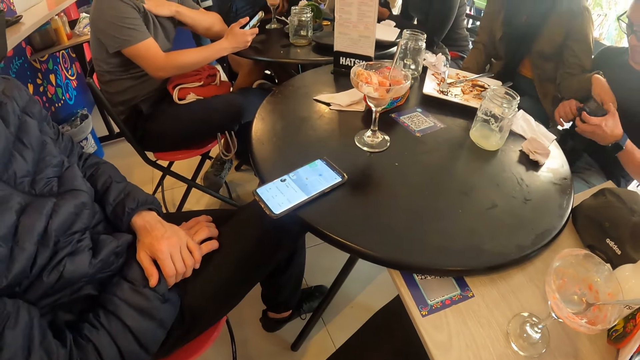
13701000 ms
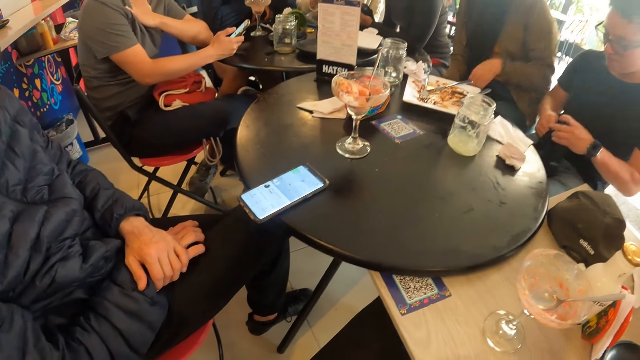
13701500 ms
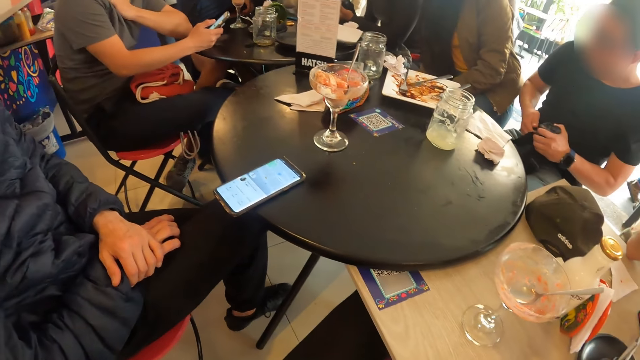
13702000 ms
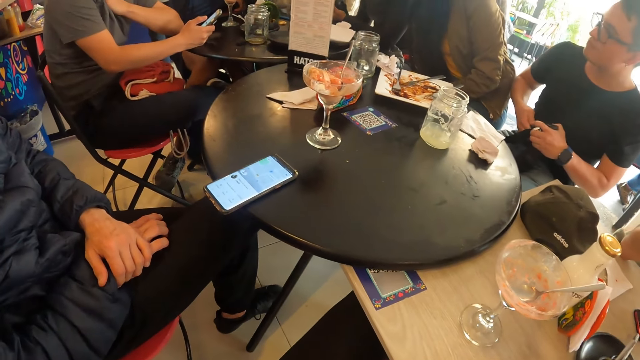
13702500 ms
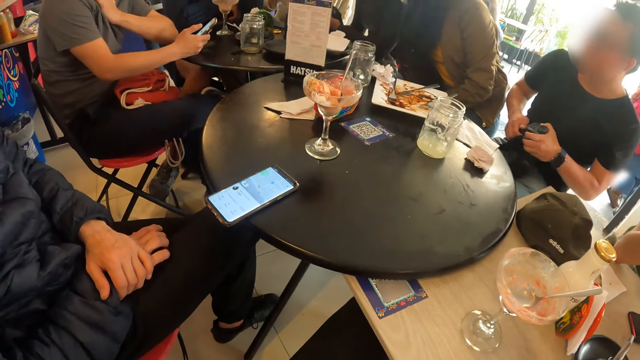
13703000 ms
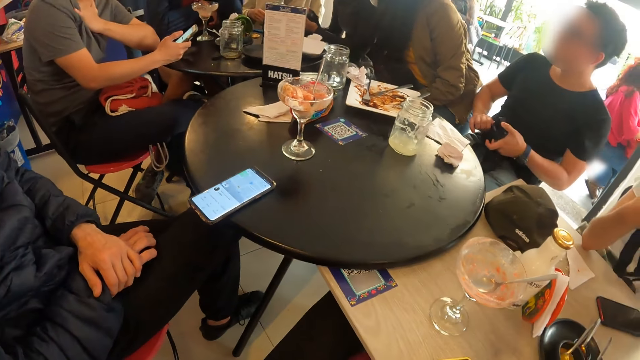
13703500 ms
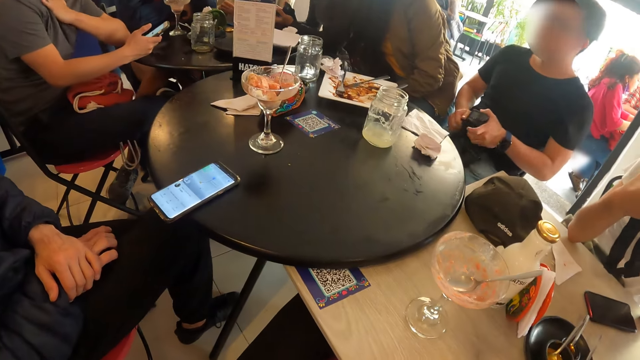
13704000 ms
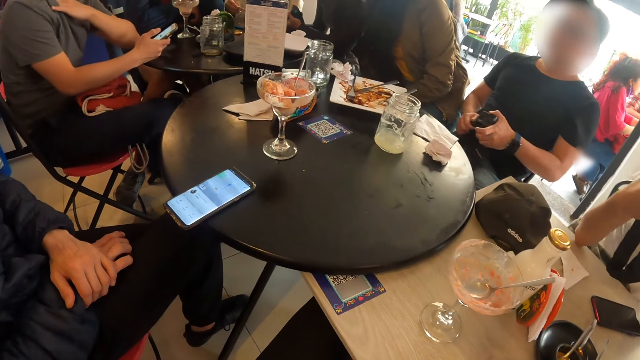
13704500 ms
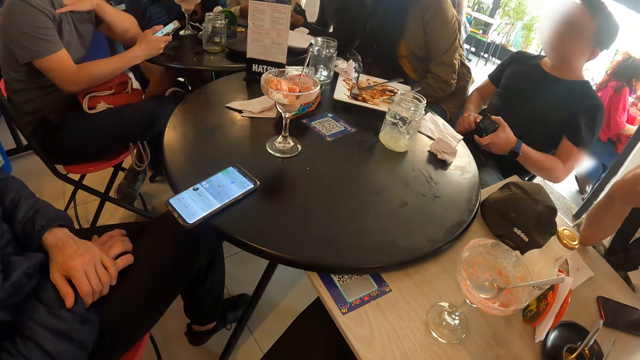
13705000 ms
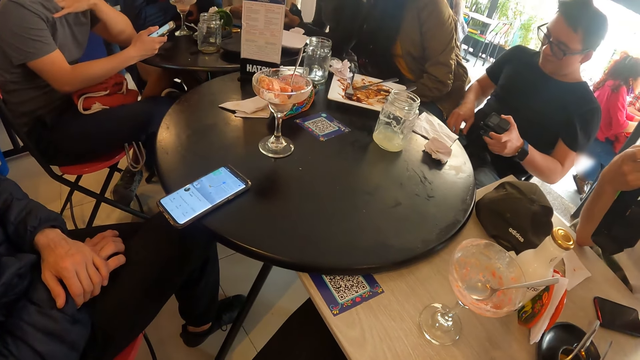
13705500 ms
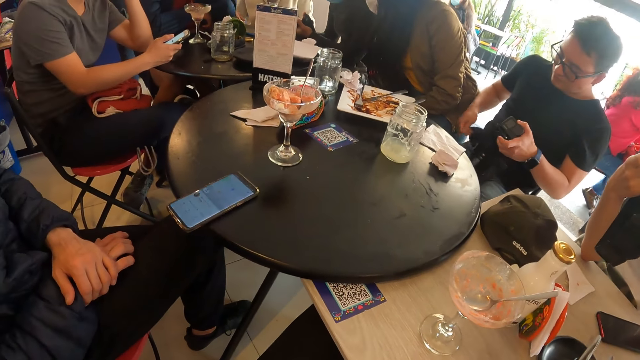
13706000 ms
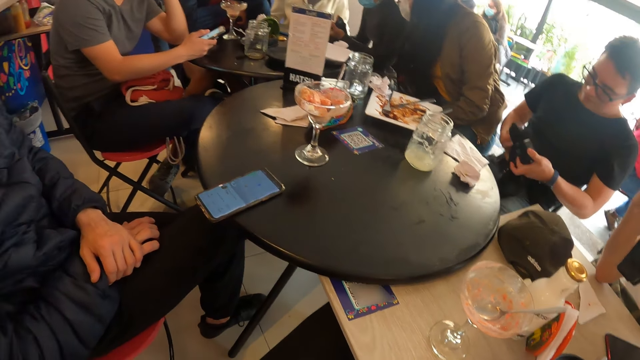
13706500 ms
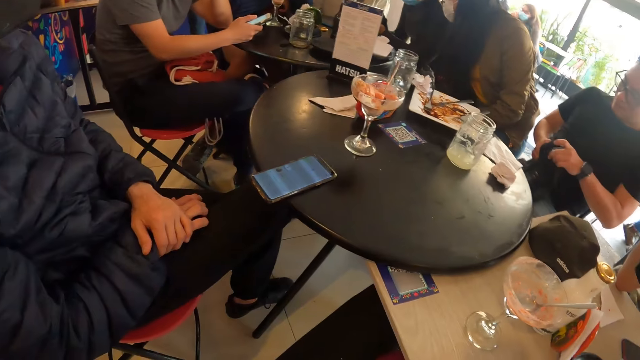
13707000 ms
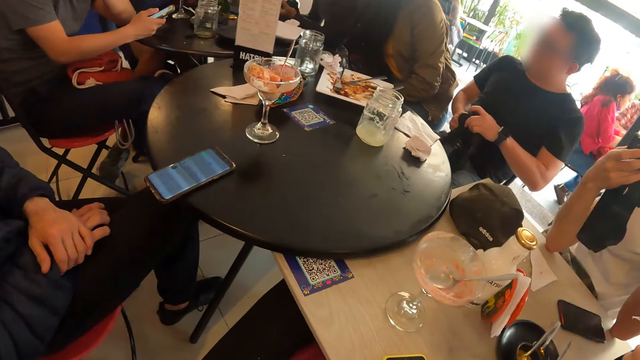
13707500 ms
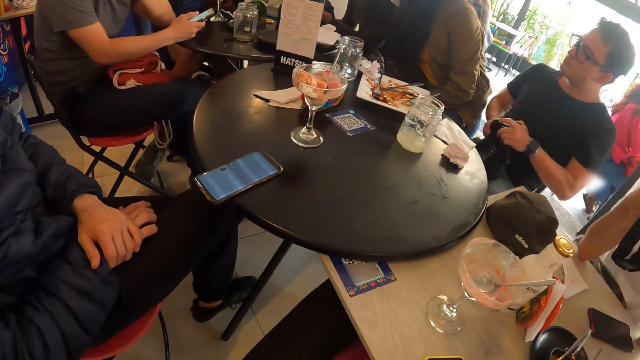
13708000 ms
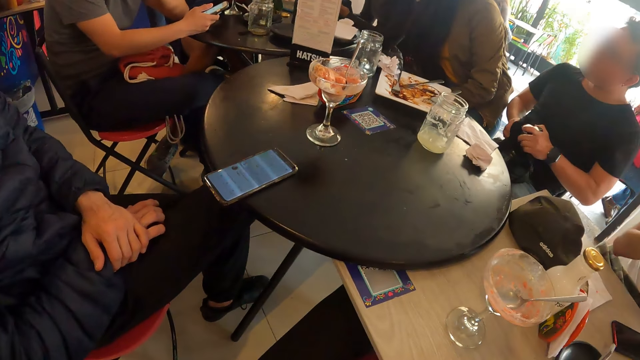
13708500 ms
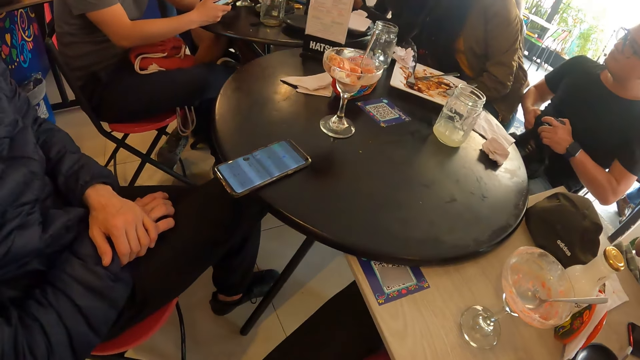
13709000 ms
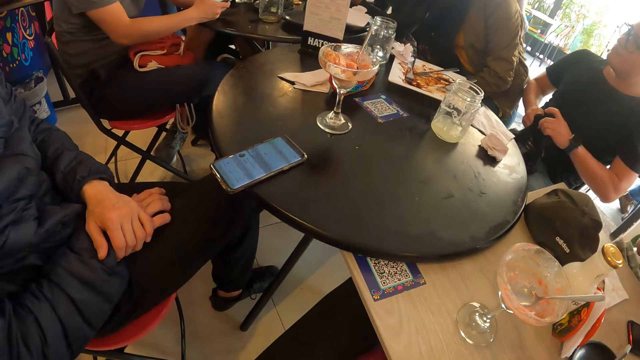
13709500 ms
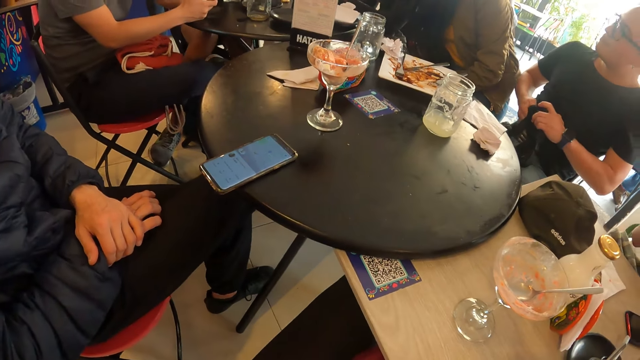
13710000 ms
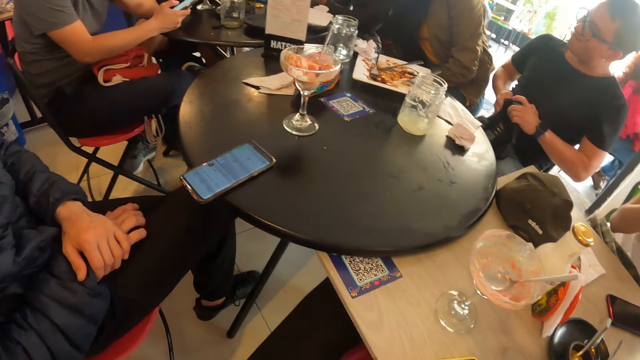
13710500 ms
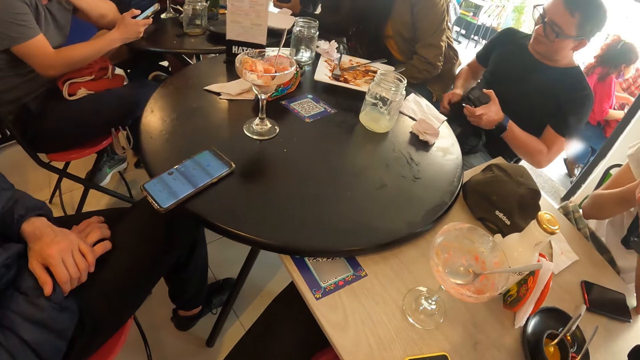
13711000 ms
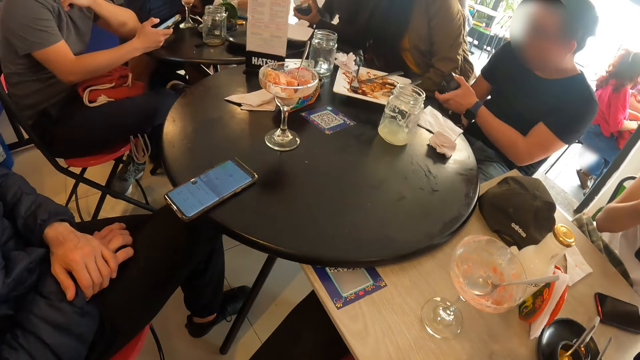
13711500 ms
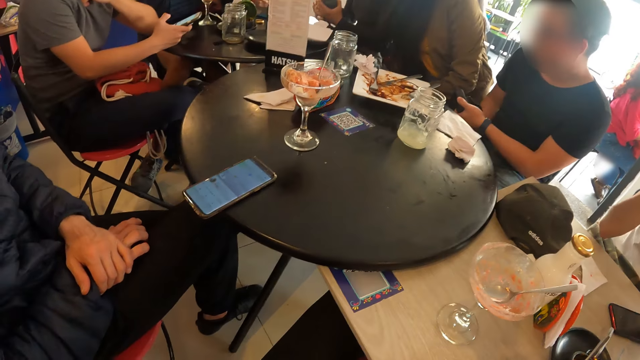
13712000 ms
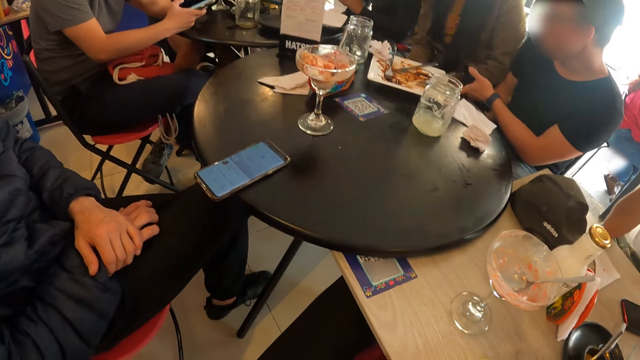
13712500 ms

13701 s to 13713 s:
The camera wearer looks at the table repeatedly.

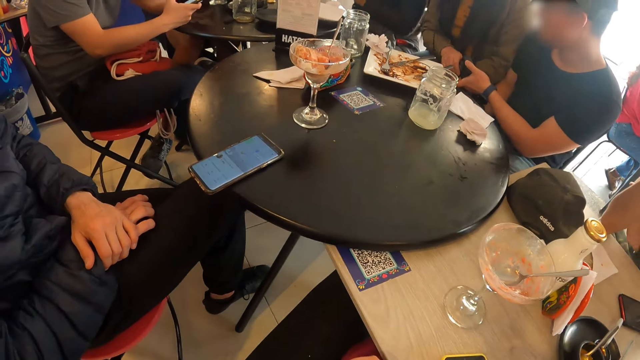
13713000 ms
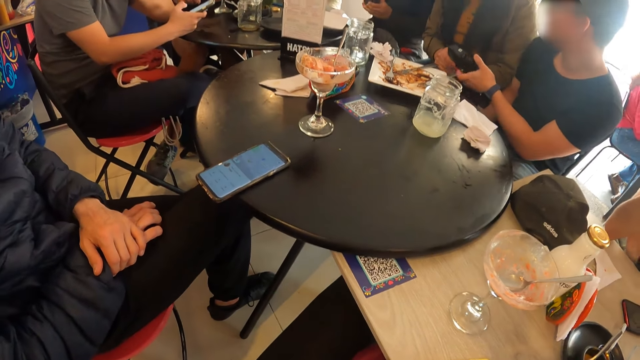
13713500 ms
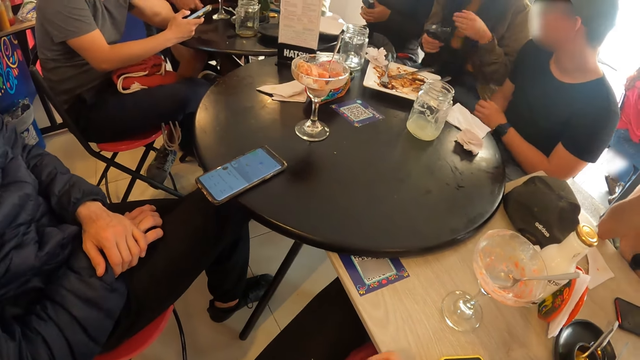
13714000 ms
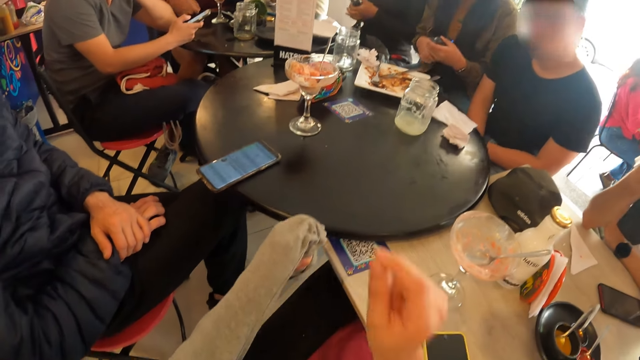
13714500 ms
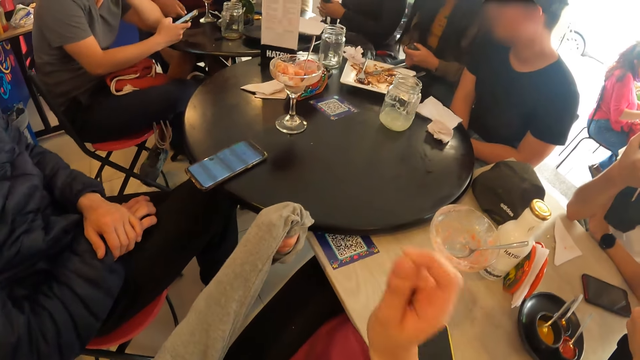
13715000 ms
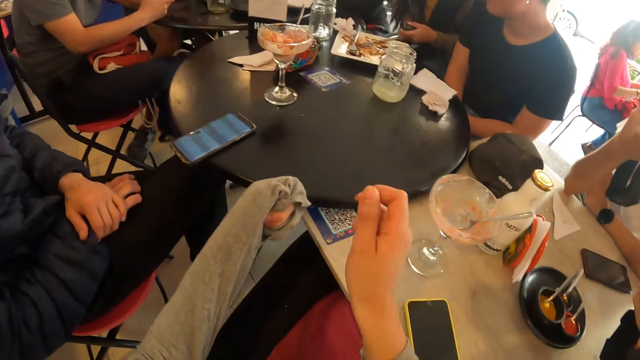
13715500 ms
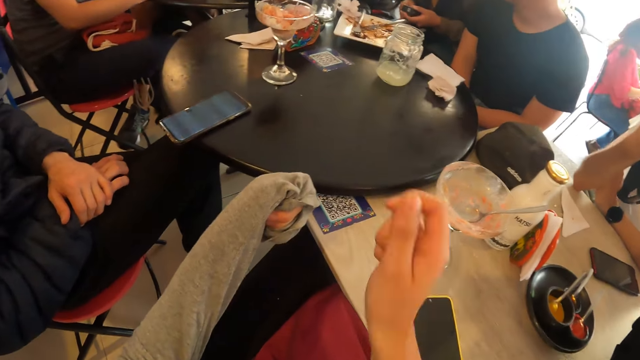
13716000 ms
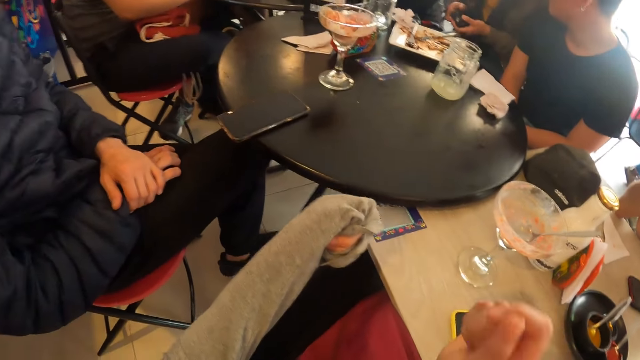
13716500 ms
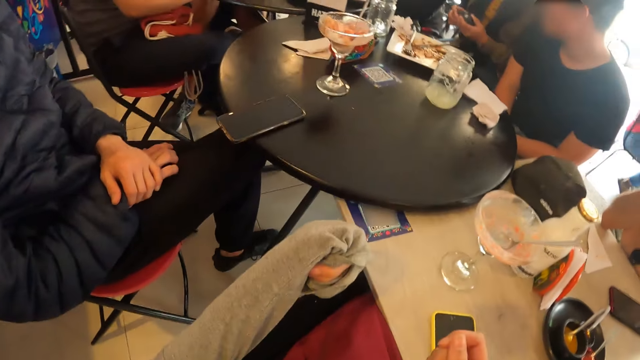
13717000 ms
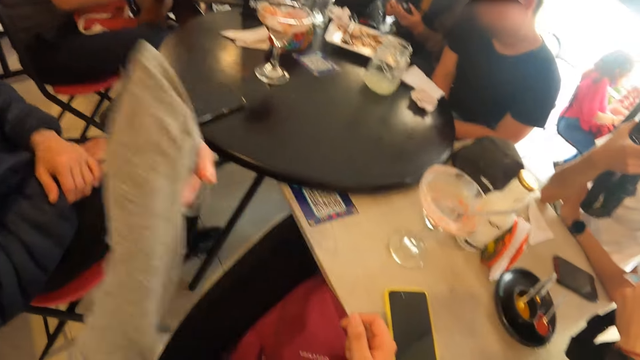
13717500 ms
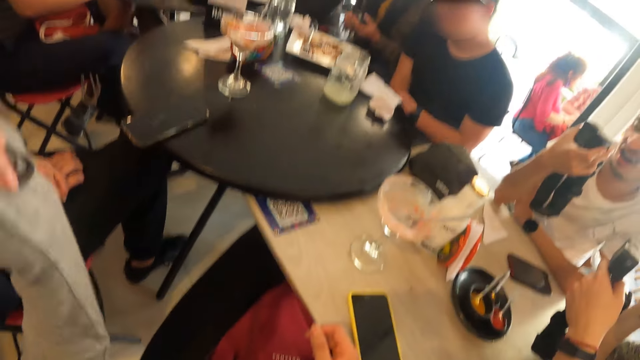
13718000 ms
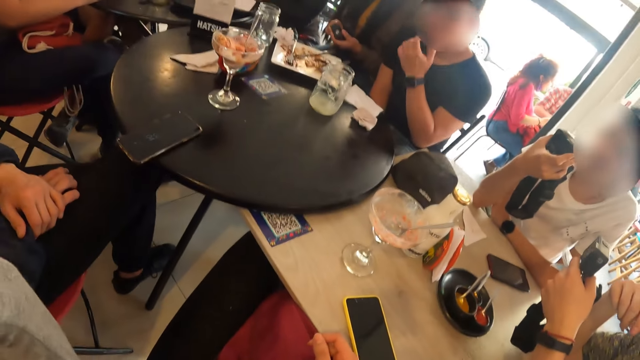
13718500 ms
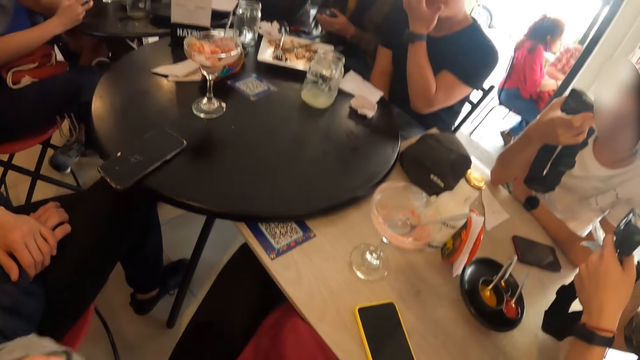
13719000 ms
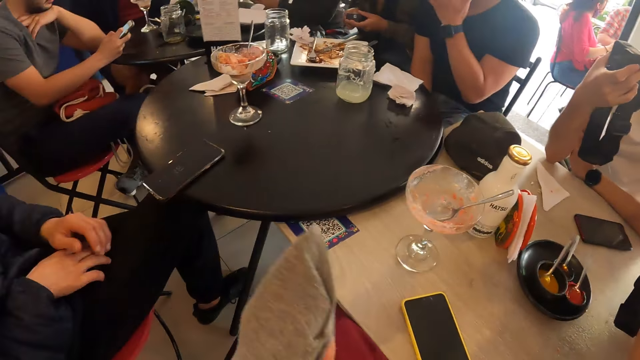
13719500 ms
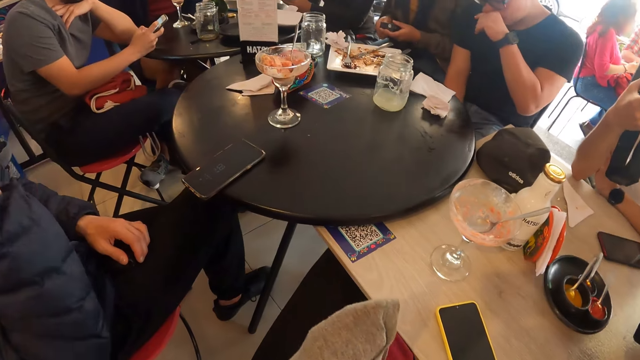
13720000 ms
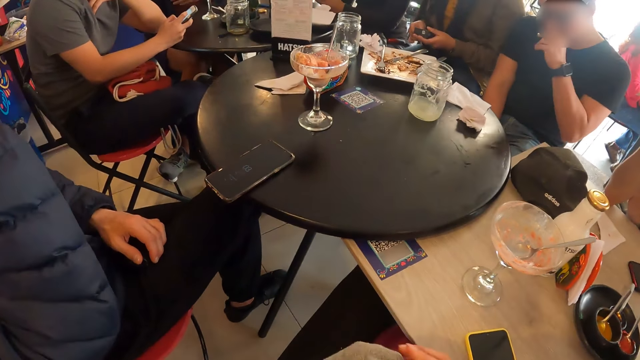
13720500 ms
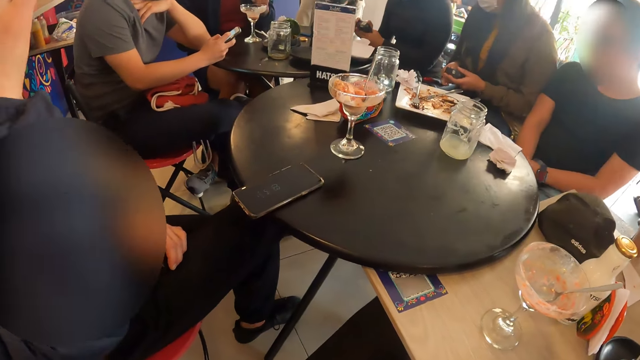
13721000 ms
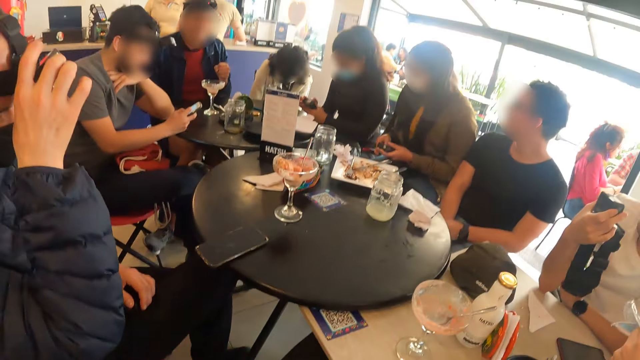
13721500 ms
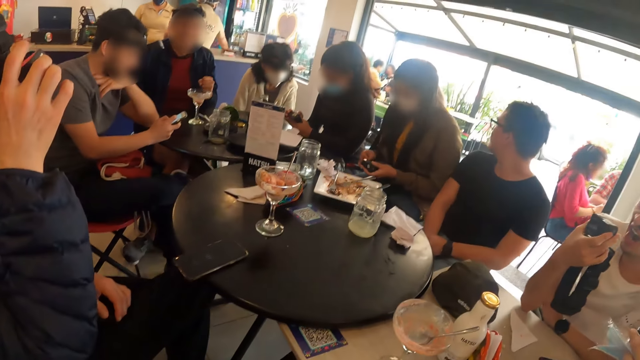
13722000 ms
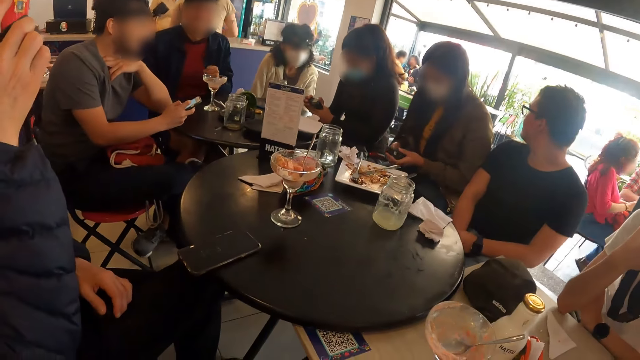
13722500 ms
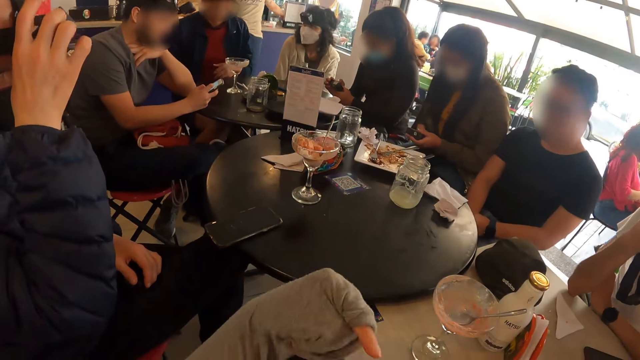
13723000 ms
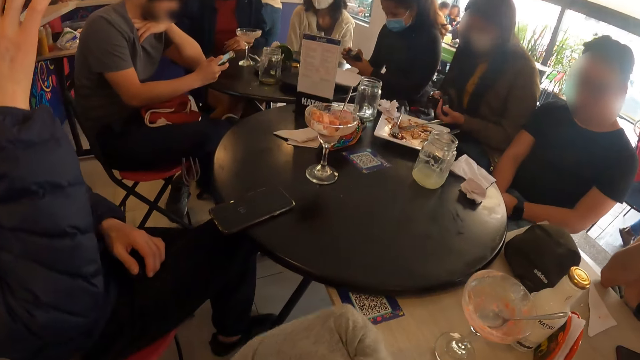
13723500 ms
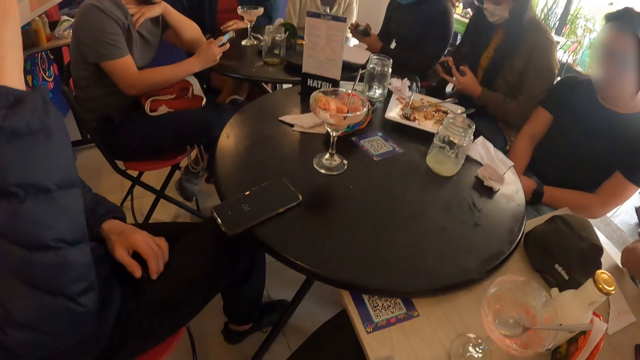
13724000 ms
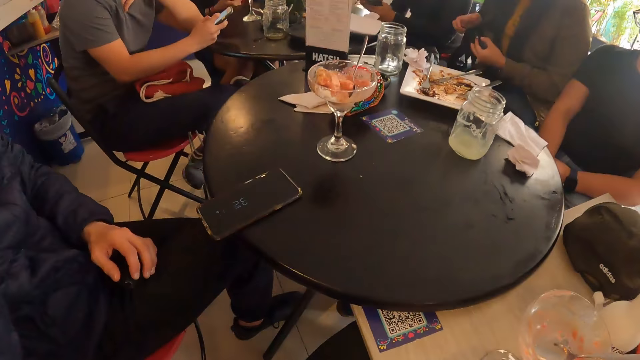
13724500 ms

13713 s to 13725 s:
The camera wearer looks at the table. She gestures with her right hand. She looks at the table again. She shakes her left hand. A man raises his right hand. The camera wearer looks at the table again. The man adjusts the camera attached to his head with his right hand. The camera wearer shakes her left hand.
